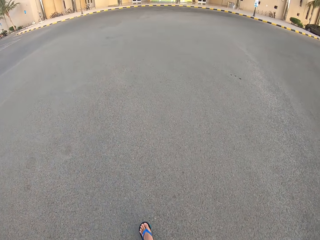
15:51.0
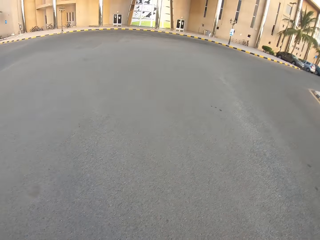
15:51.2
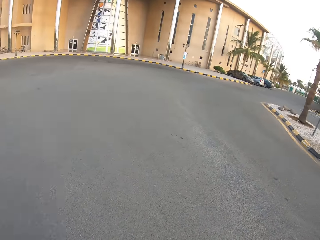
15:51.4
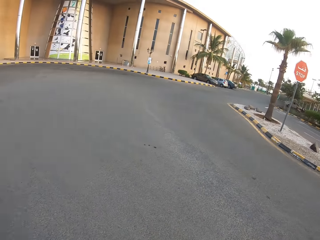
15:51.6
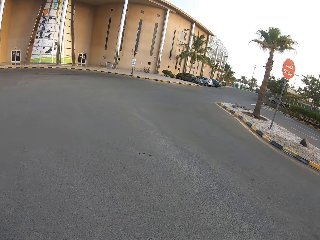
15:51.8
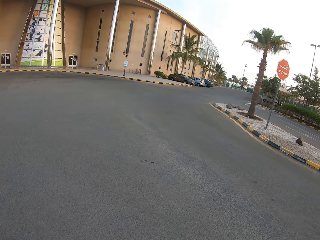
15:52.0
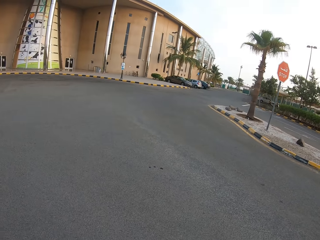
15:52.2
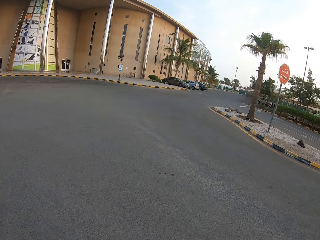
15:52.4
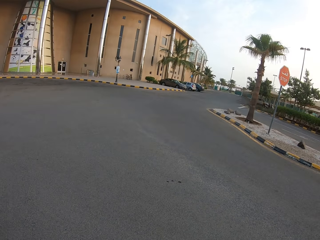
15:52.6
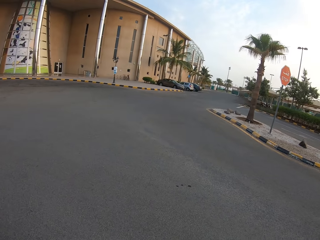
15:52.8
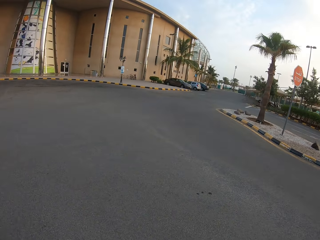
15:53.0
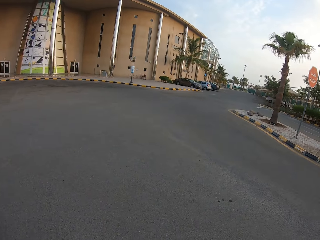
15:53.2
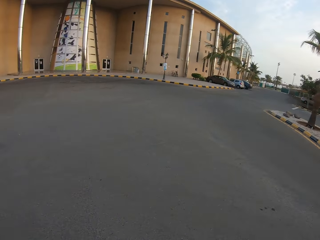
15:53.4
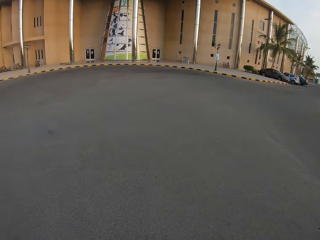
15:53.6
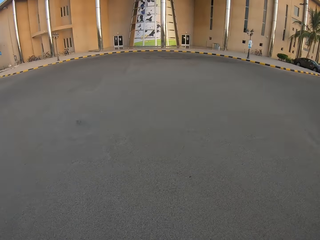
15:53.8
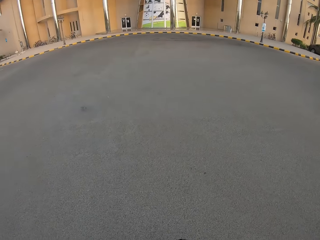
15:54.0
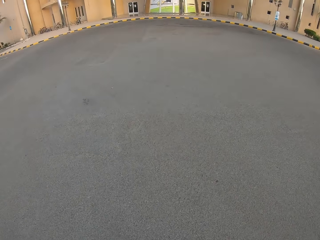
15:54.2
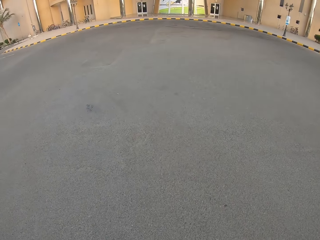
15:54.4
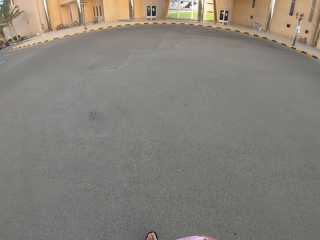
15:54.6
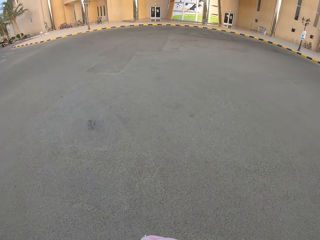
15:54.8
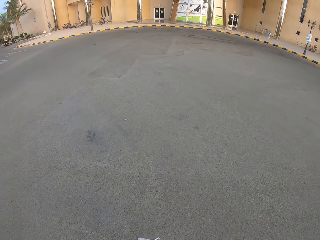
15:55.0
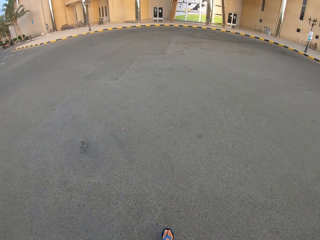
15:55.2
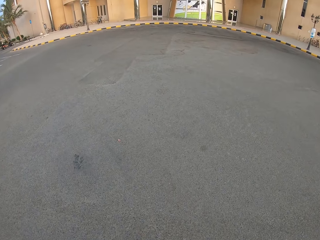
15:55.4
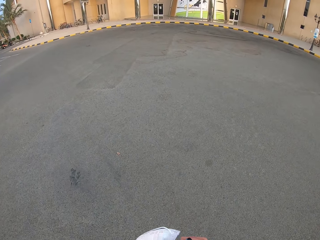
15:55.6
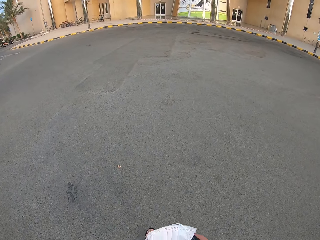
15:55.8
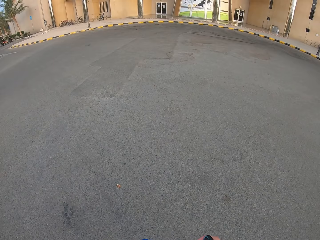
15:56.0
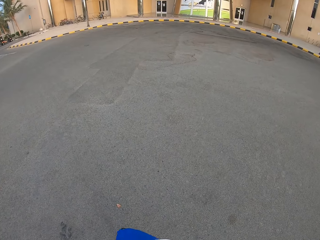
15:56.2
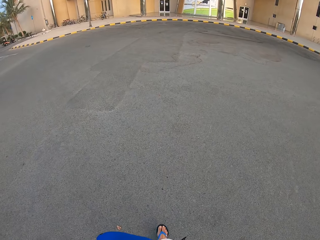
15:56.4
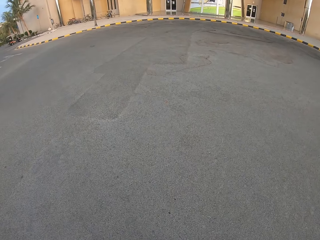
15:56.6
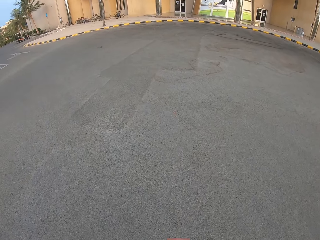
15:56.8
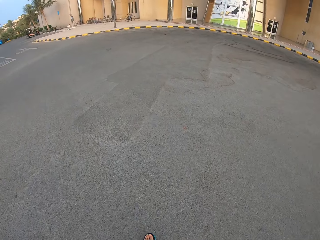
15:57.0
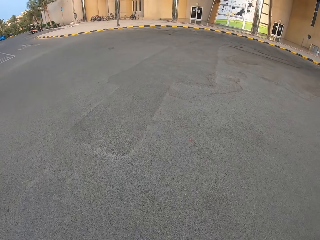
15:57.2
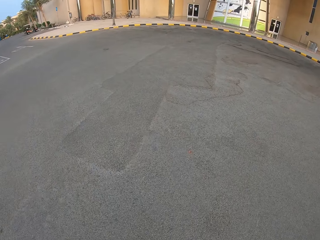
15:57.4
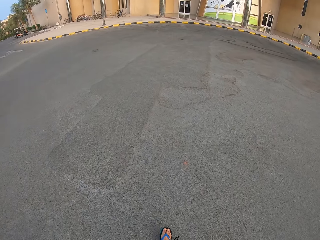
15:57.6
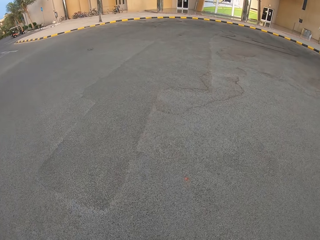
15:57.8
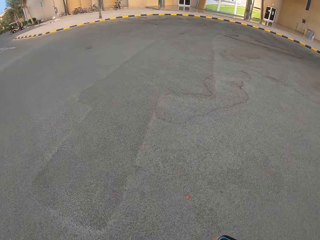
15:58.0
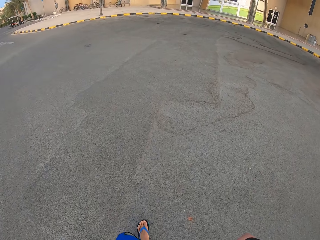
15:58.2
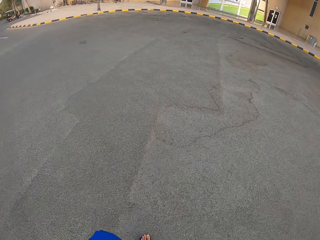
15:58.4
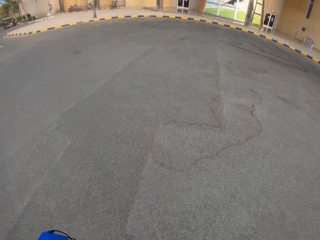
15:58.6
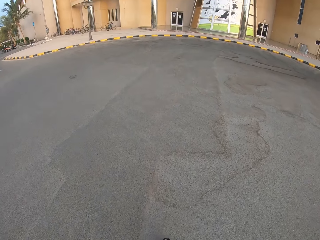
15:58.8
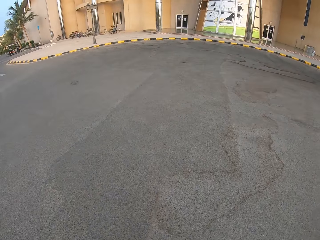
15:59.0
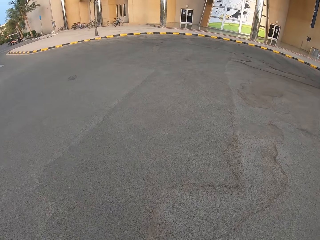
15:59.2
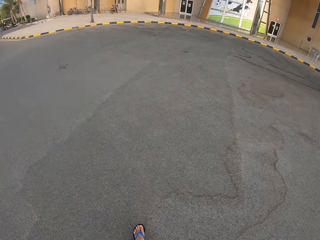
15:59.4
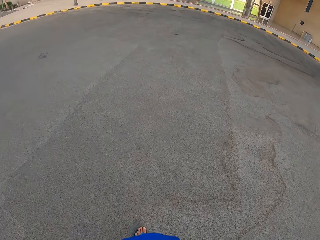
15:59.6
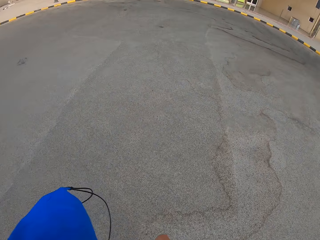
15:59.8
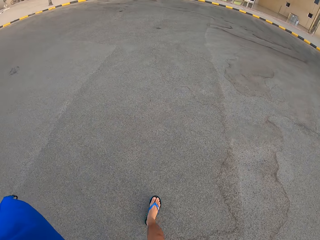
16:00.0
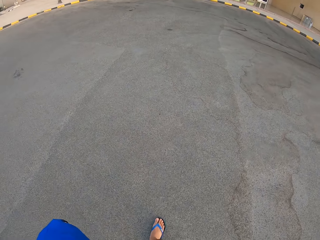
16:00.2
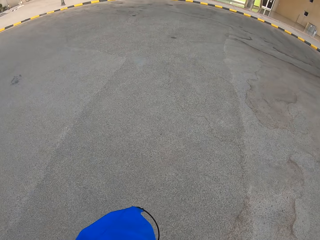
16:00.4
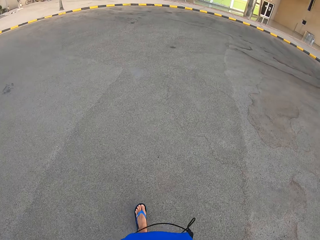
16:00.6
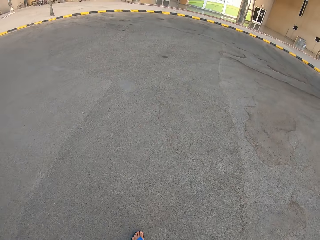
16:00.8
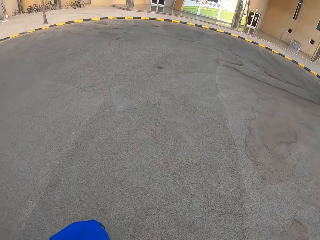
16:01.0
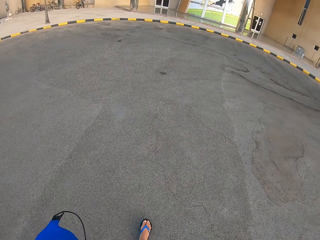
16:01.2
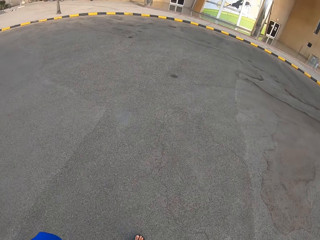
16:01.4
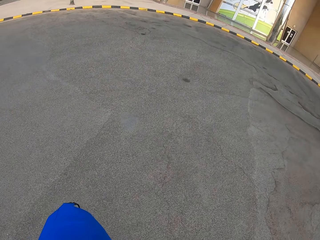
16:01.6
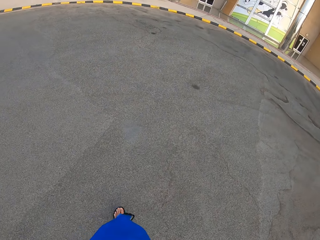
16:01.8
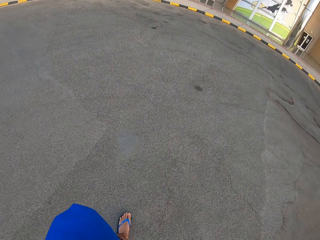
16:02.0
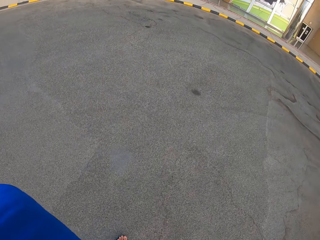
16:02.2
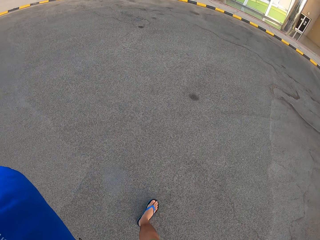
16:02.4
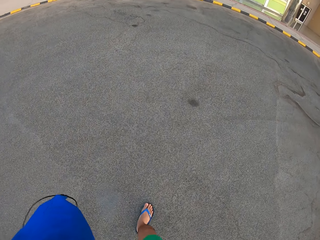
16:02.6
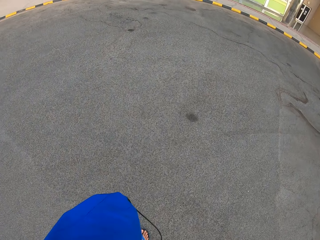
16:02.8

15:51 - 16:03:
The camera wearer looks to the side of the driveway. They walk along the driveway.

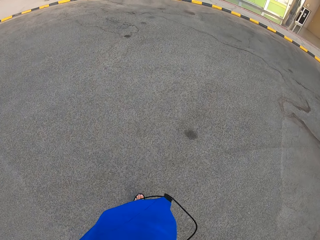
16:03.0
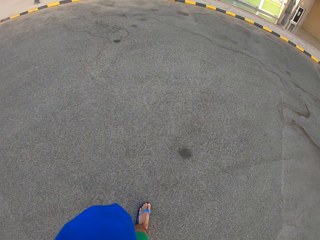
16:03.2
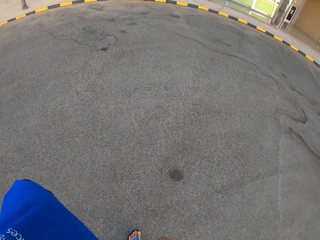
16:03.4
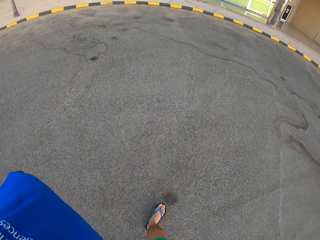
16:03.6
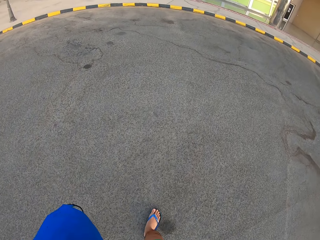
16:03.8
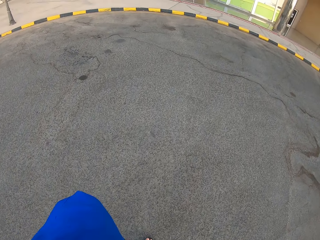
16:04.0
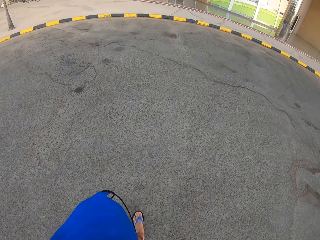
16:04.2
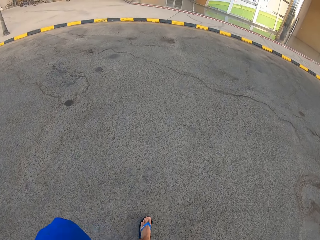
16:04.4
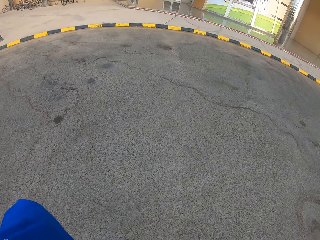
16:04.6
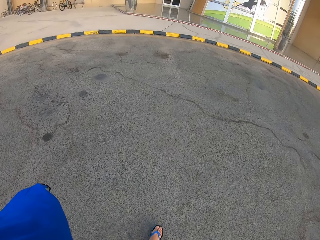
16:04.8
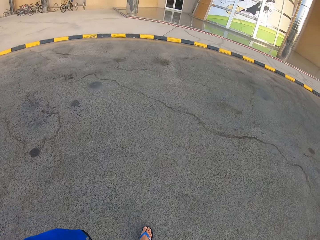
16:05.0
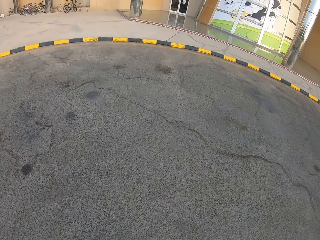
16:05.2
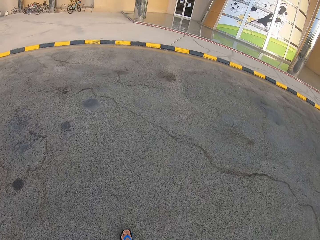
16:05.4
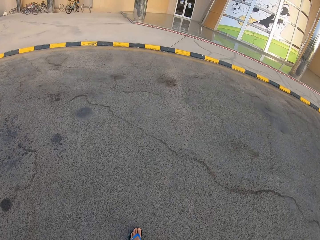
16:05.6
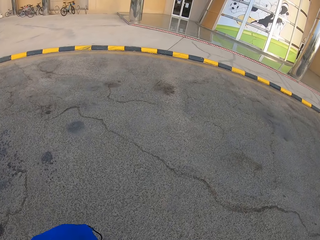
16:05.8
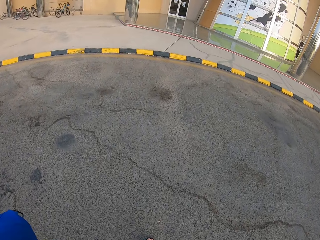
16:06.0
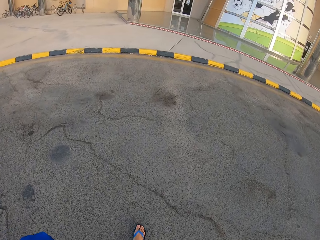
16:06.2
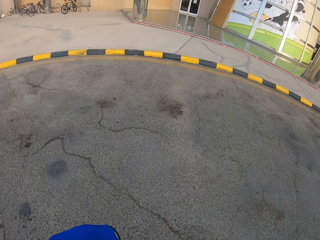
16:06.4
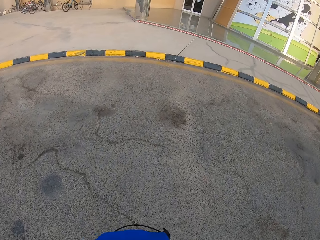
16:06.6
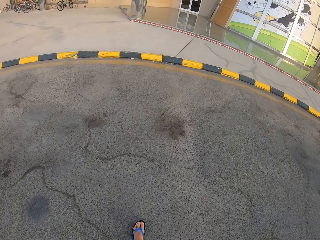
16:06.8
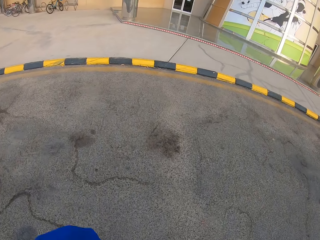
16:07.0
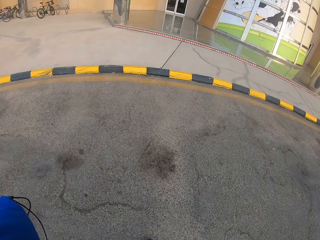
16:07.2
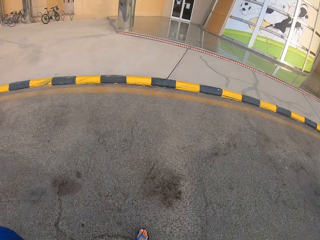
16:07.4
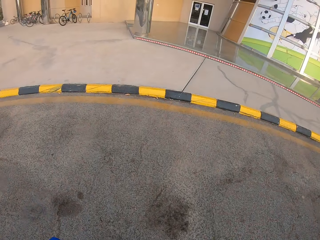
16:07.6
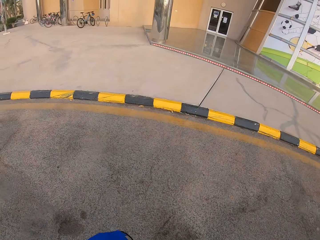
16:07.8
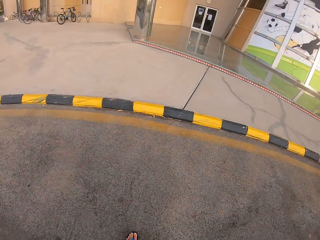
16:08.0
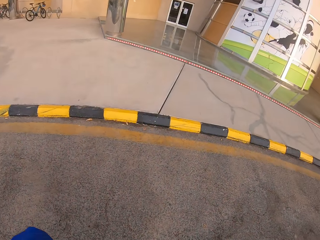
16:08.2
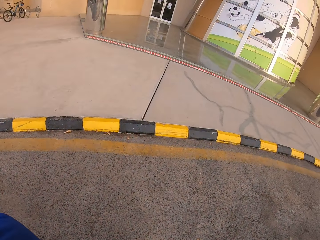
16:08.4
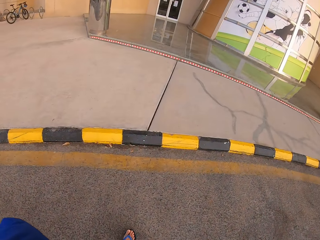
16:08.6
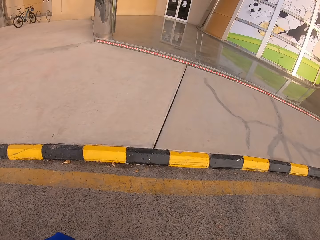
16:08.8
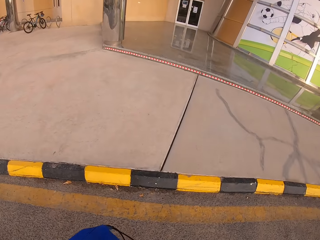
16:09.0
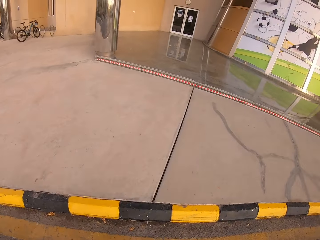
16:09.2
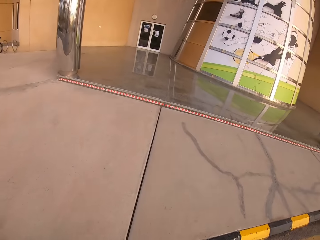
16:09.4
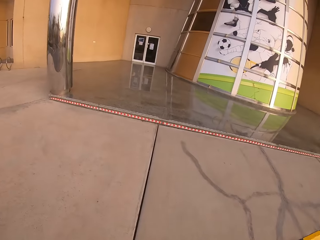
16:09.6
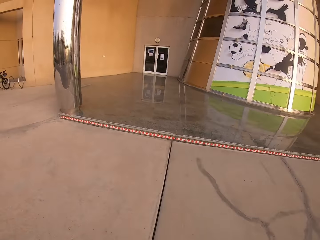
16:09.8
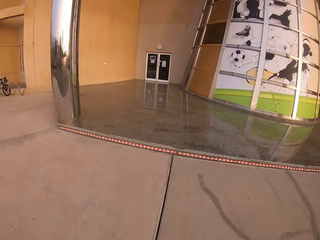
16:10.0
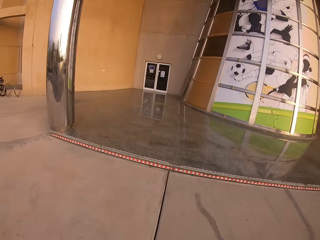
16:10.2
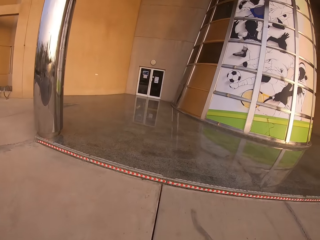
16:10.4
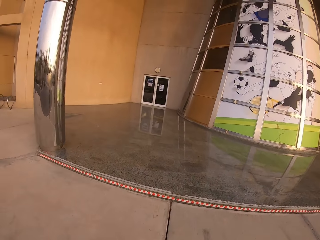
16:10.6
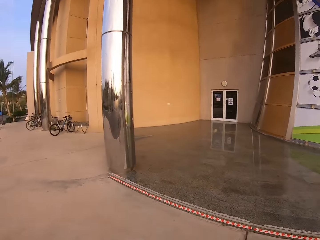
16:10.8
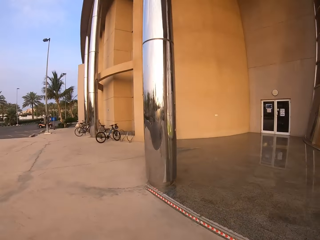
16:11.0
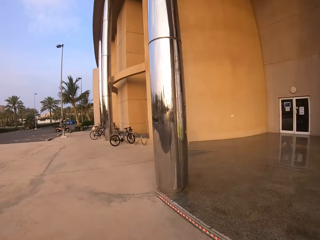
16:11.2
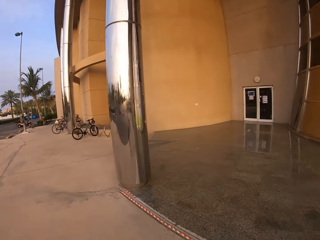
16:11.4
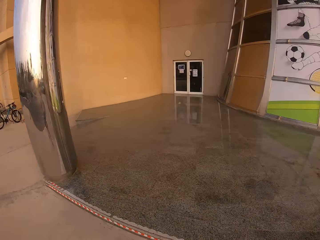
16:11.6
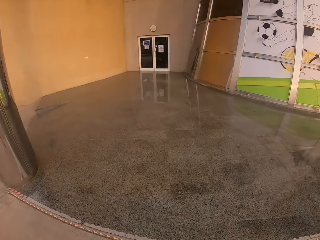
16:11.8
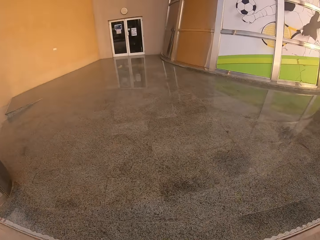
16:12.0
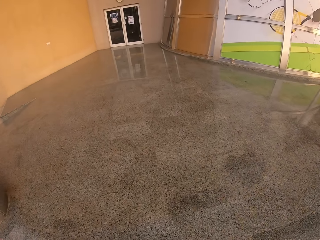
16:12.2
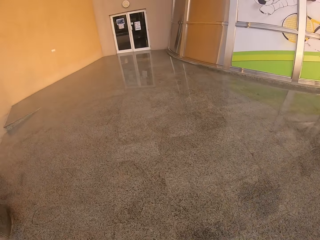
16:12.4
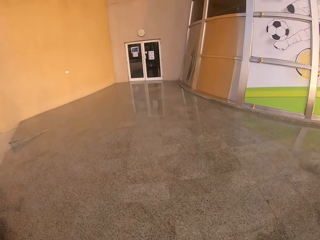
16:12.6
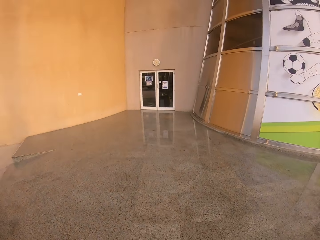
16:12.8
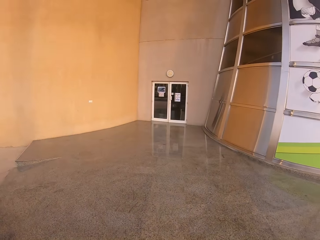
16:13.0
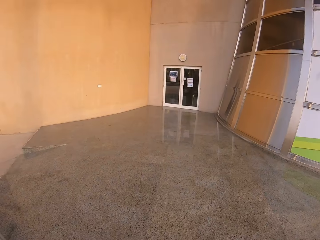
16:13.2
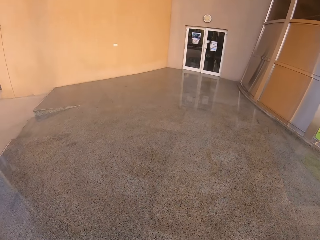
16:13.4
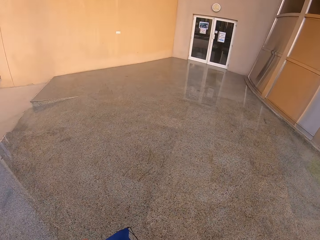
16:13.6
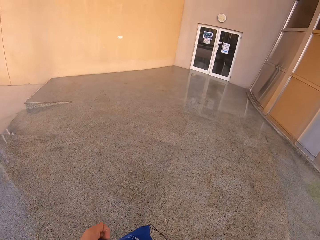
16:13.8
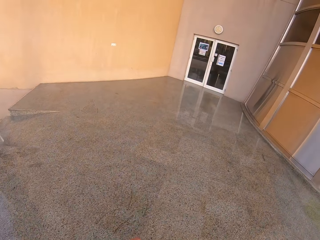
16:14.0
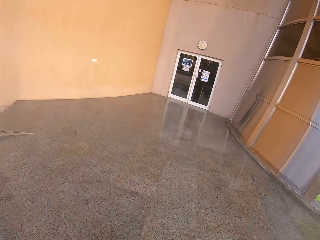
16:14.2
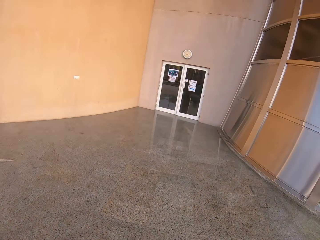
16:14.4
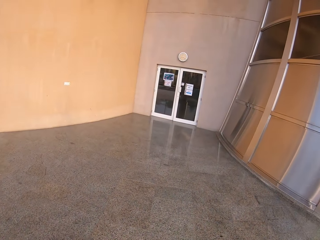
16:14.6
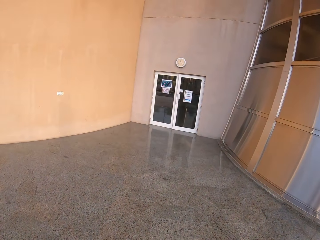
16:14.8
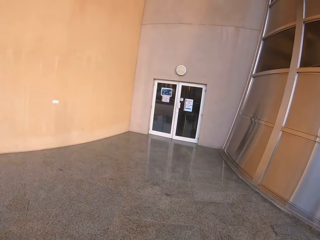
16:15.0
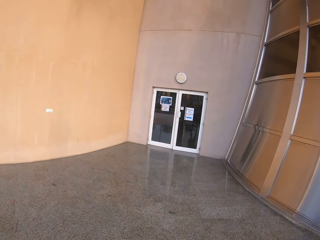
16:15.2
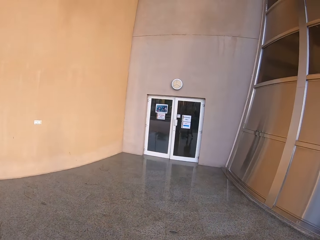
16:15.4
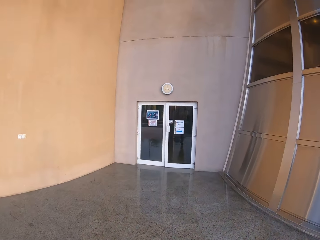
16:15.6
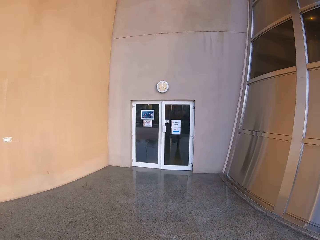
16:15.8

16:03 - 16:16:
The camera wearer walks towards the building.
